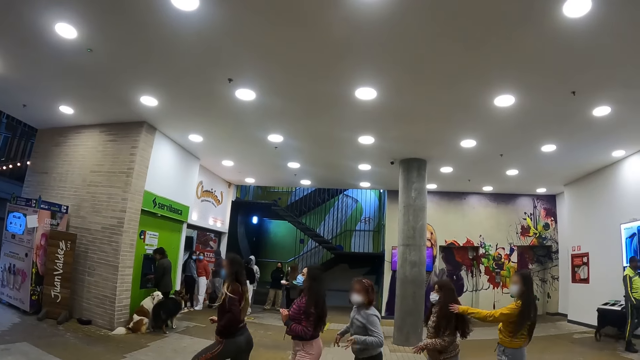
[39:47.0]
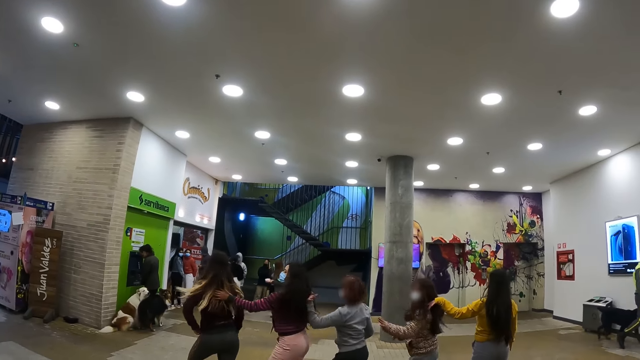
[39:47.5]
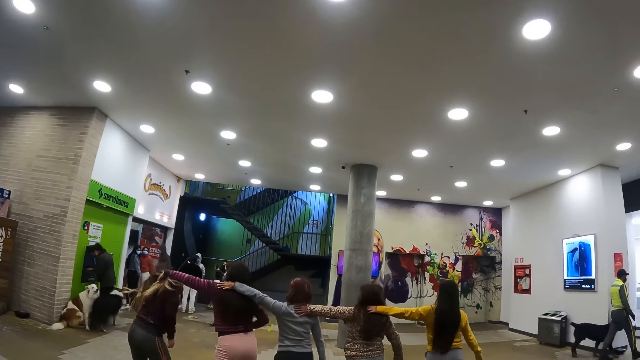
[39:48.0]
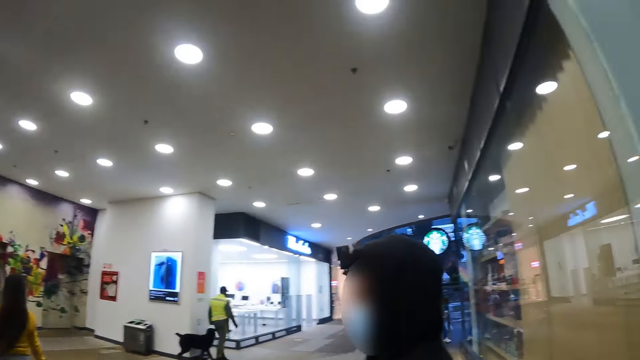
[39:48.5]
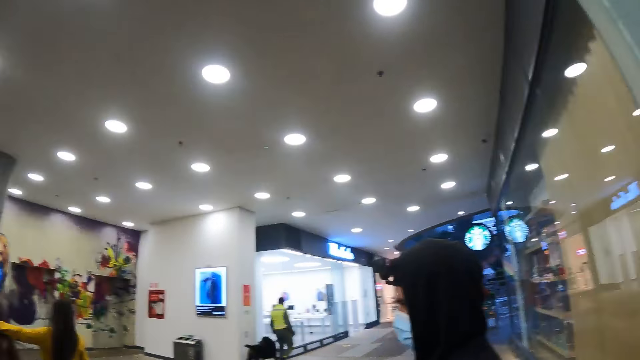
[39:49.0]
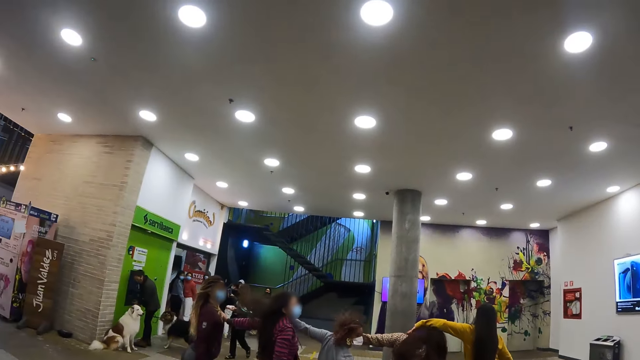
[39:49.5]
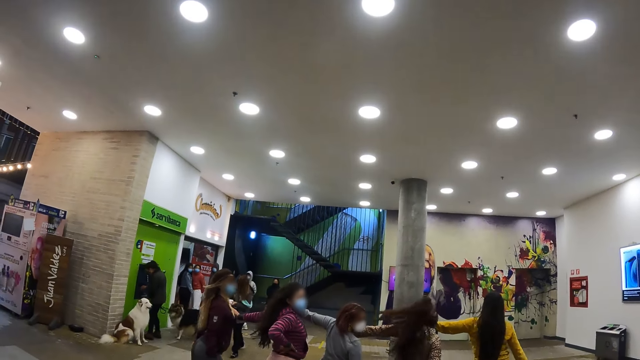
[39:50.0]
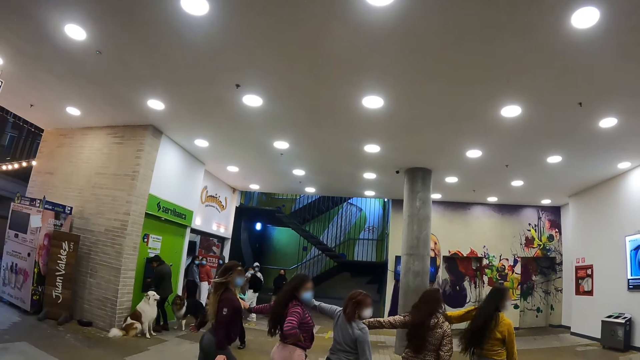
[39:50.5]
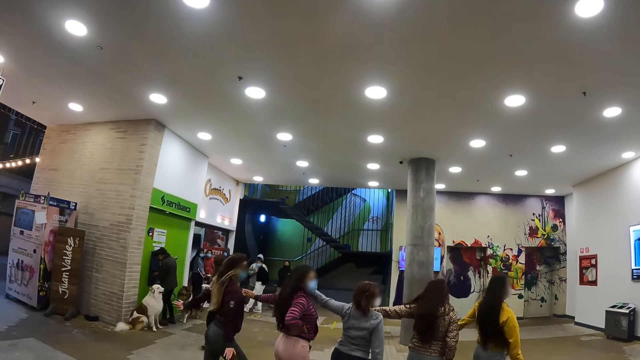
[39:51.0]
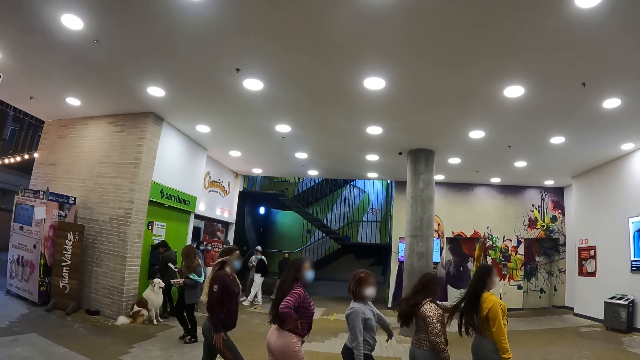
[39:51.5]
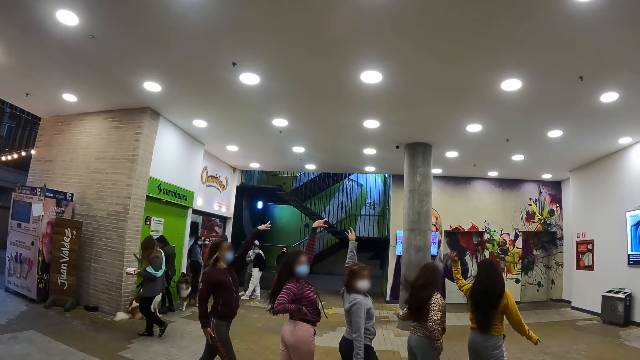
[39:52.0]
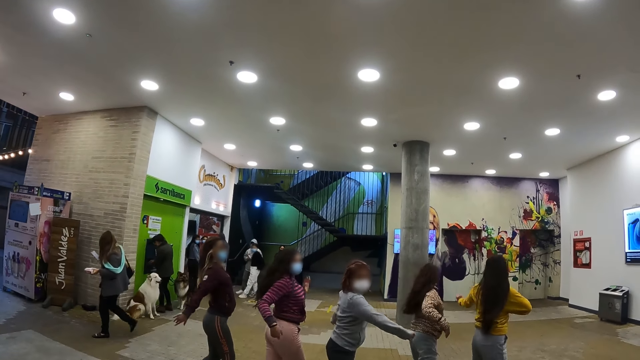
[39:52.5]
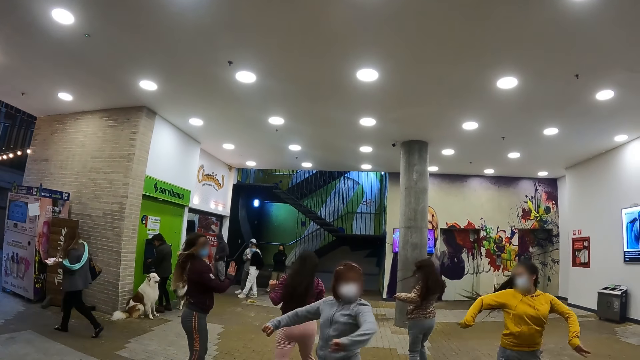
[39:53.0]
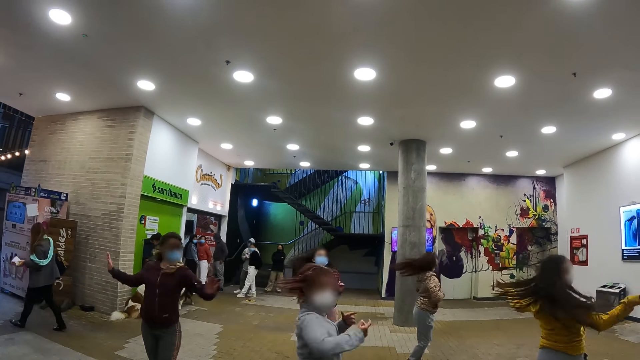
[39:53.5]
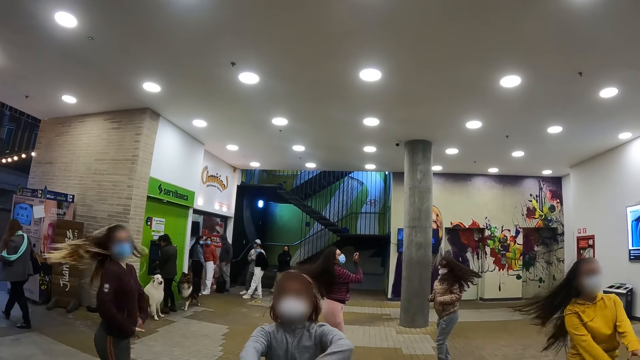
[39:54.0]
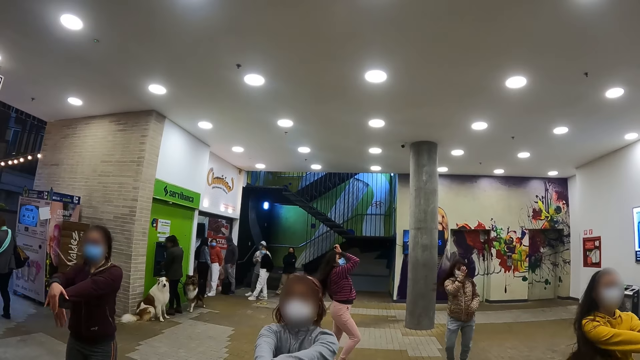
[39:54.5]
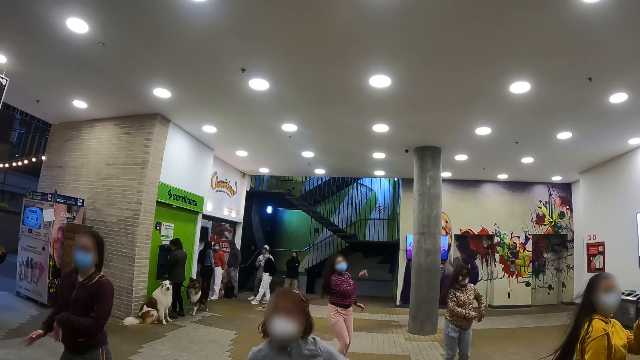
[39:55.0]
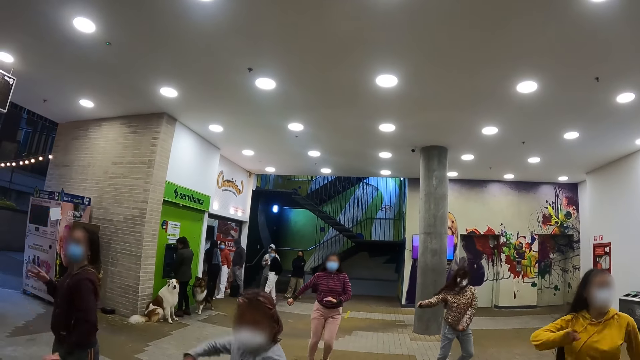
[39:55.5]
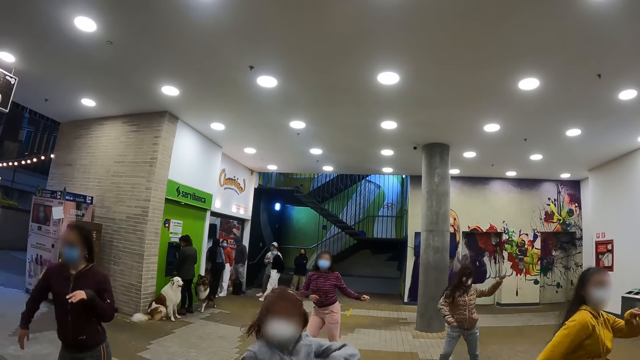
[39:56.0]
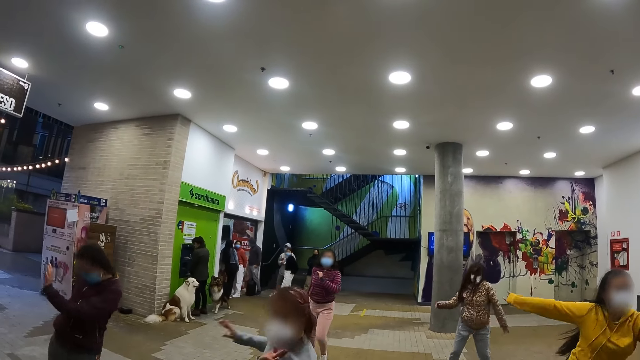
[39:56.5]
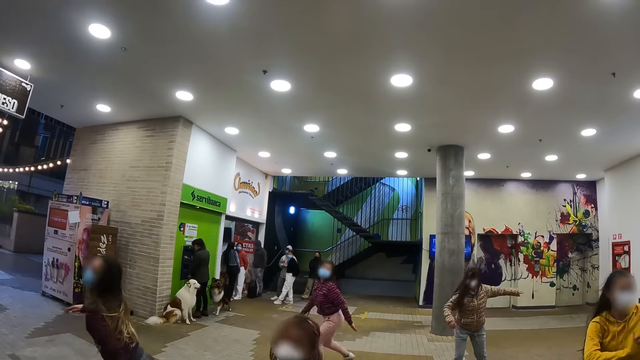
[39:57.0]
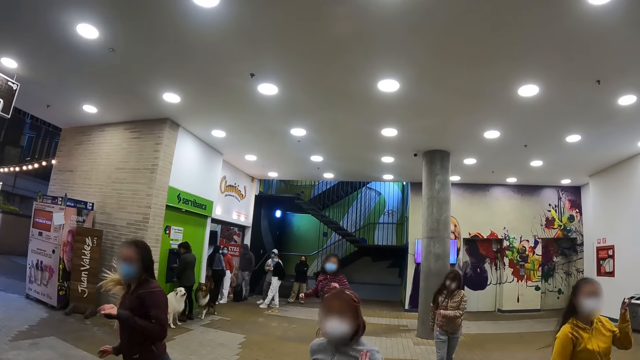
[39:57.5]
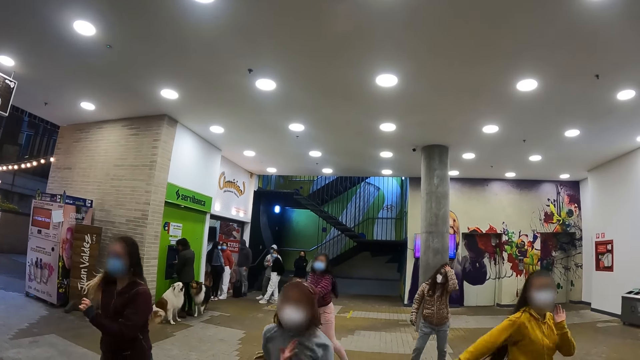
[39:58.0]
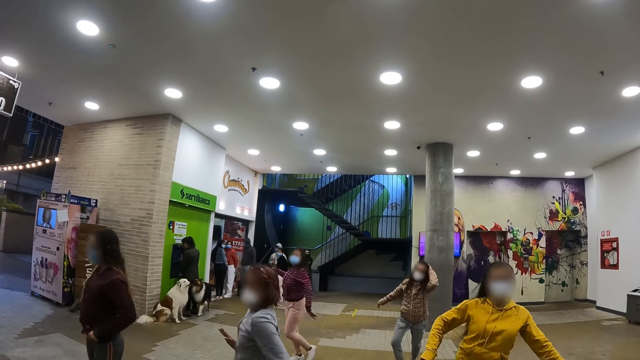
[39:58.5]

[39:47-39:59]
The camera wearer turns his head. He looks at the people dancing. He stares in the room.

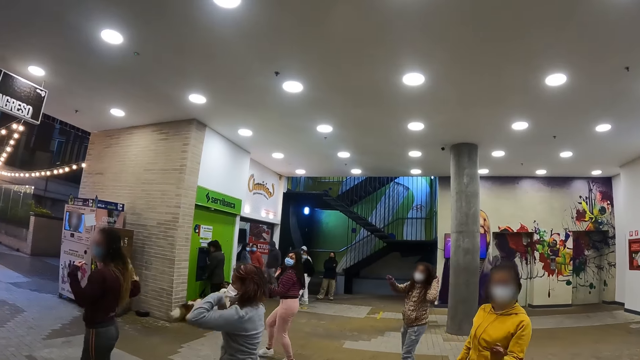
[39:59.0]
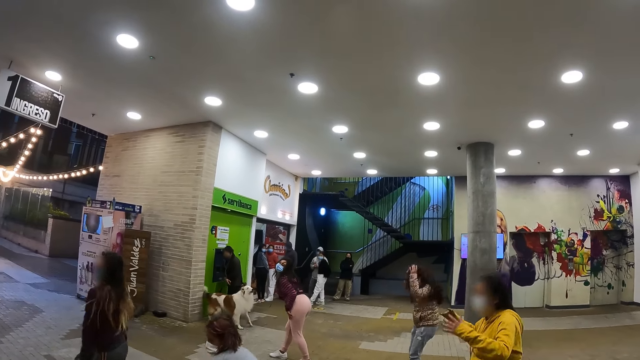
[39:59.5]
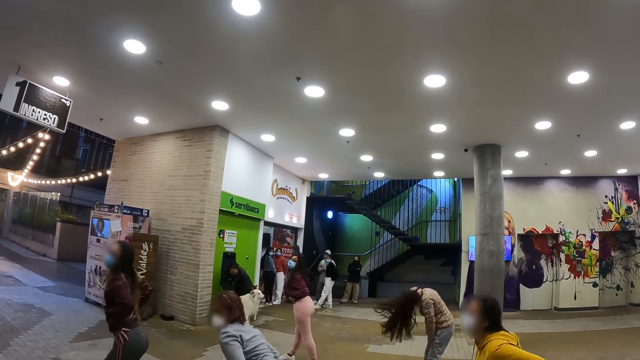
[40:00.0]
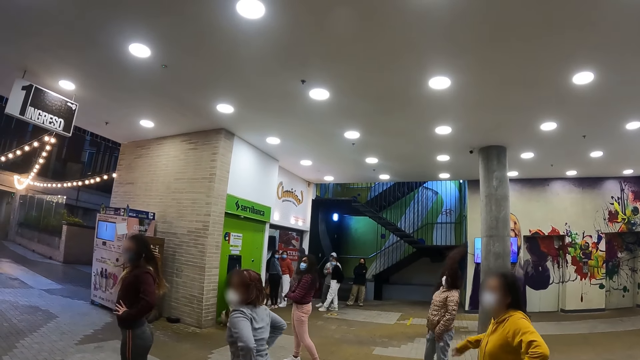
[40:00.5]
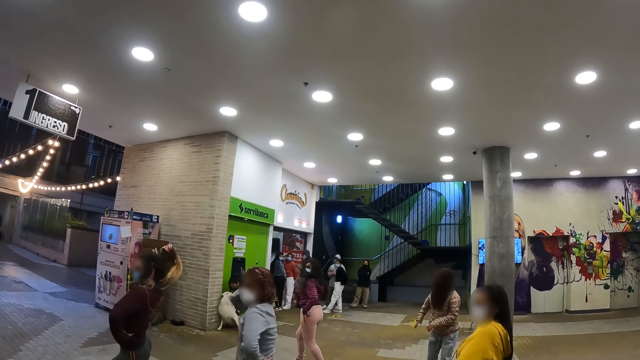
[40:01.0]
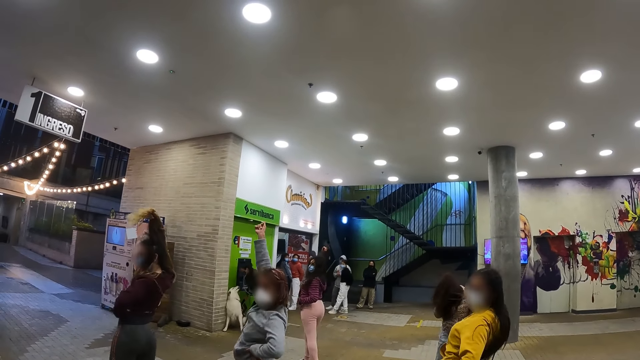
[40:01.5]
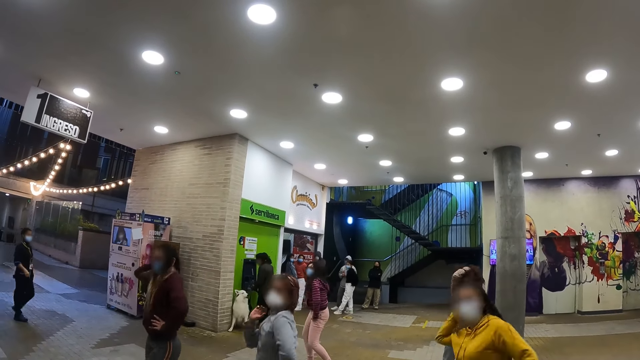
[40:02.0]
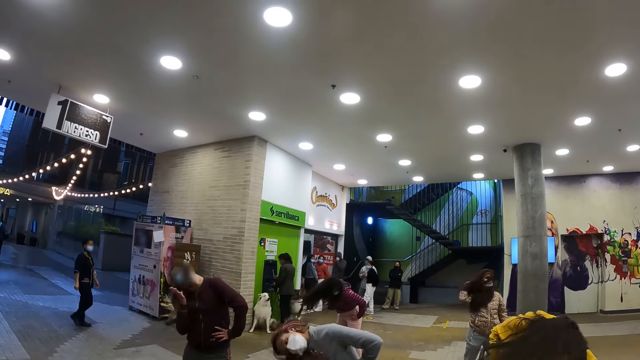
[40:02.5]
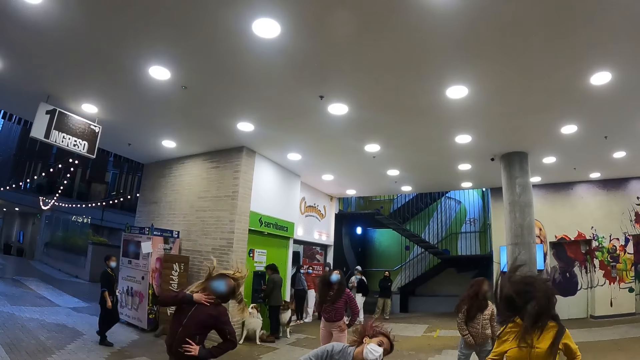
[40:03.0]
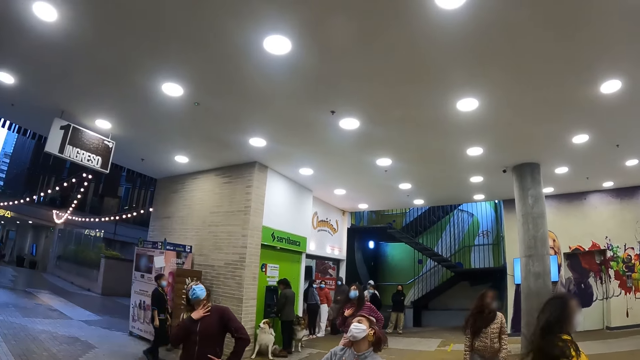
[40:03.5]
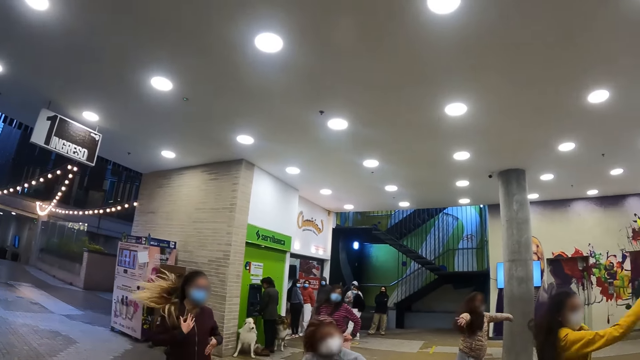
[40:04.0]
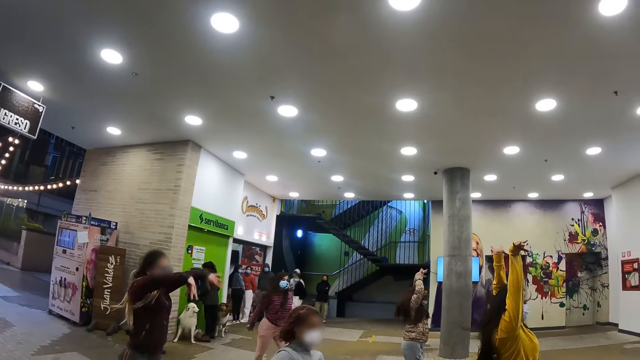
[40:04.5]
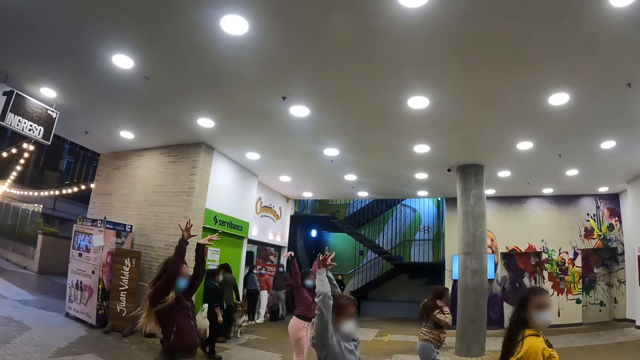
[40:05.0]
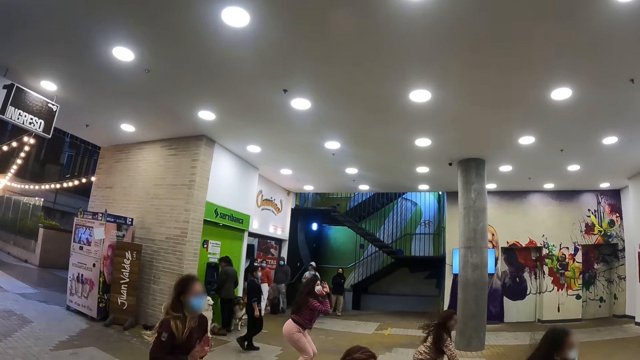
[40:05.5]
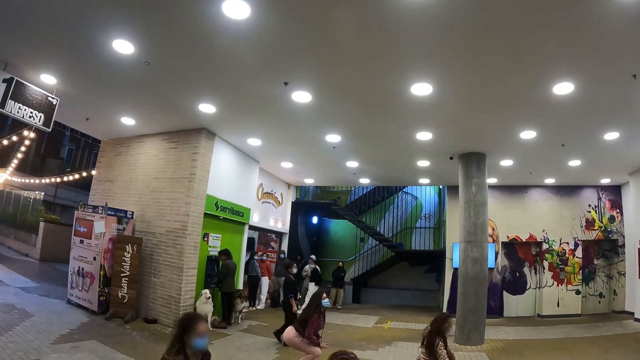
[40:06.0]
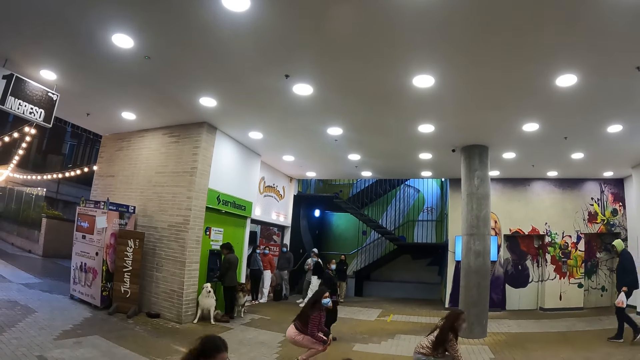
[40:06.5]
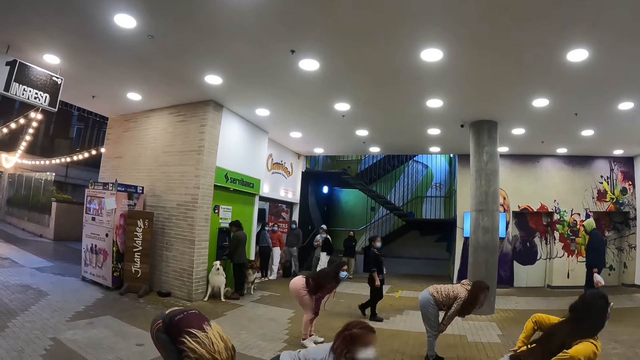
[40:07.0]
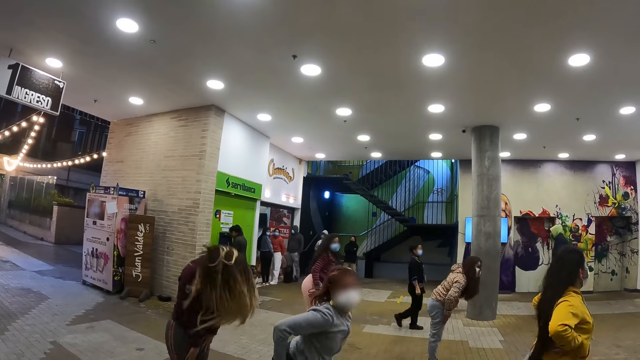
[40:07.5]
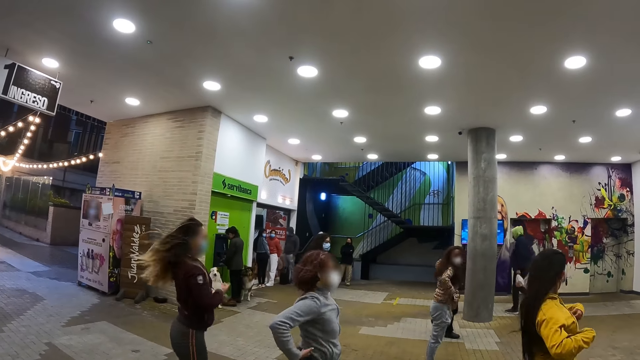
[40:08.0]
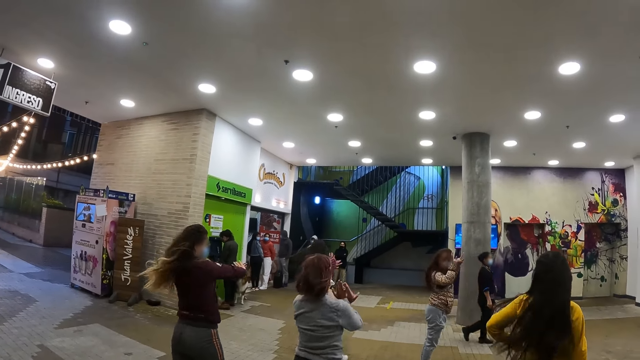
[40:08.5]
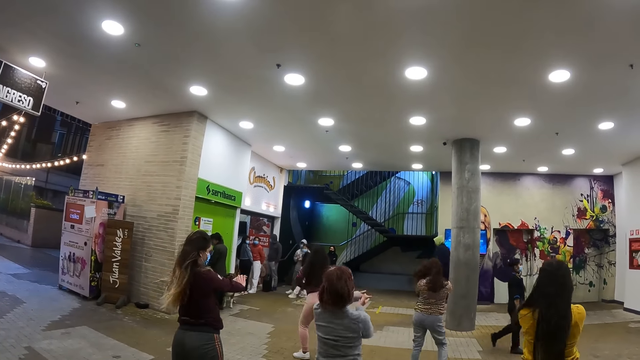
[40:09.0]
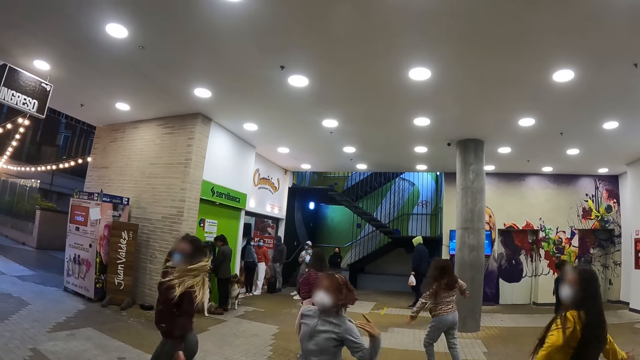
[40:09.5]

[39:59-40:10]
A person walks in the room.
